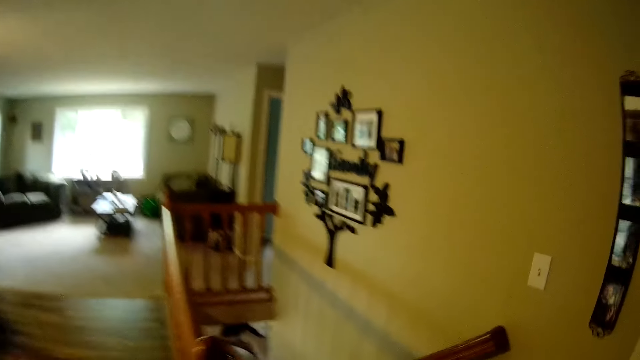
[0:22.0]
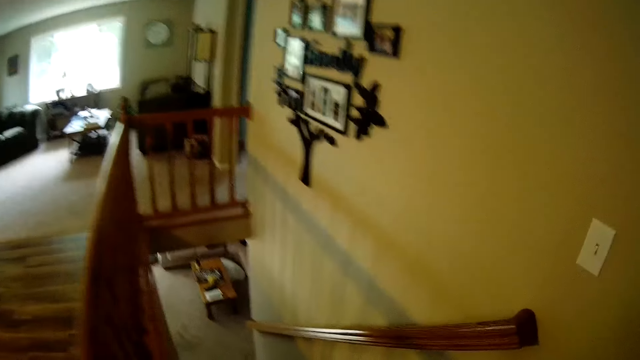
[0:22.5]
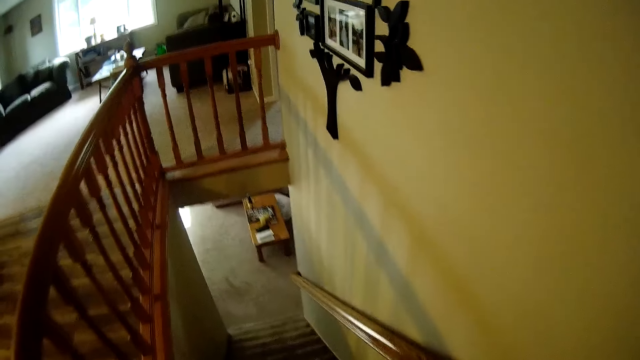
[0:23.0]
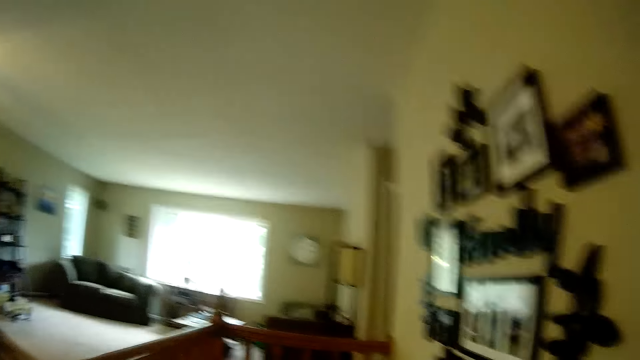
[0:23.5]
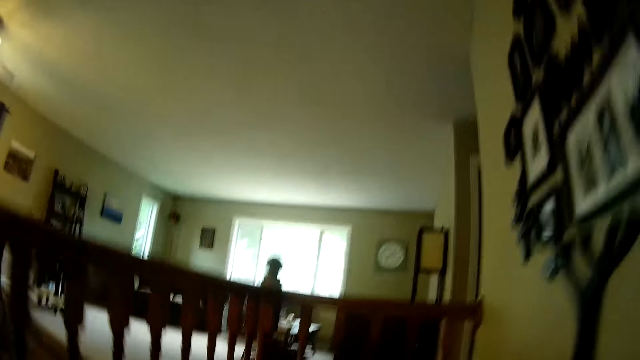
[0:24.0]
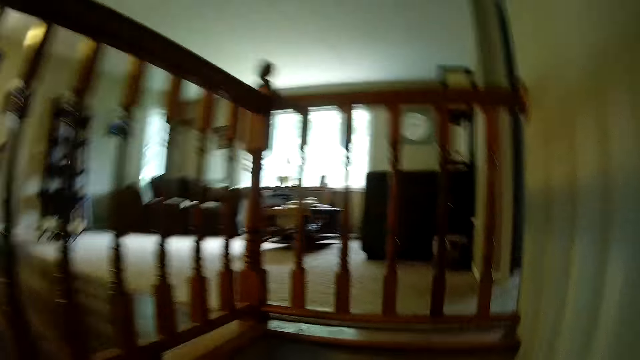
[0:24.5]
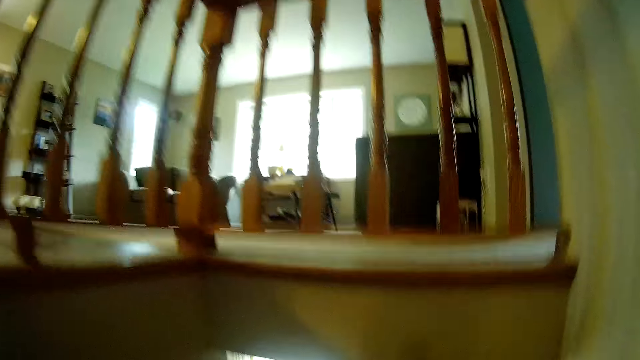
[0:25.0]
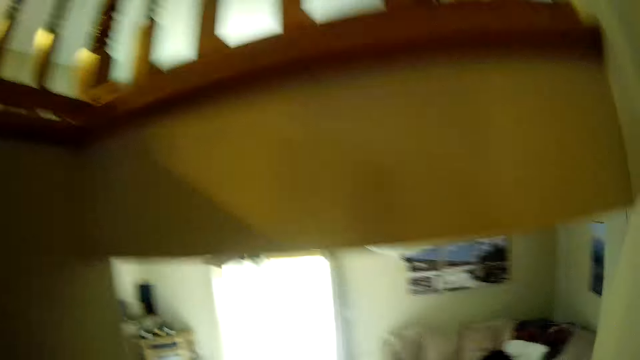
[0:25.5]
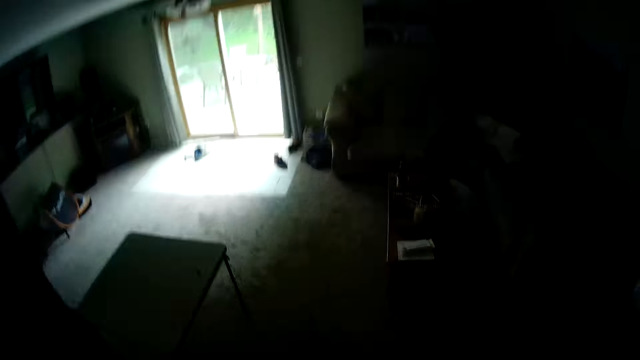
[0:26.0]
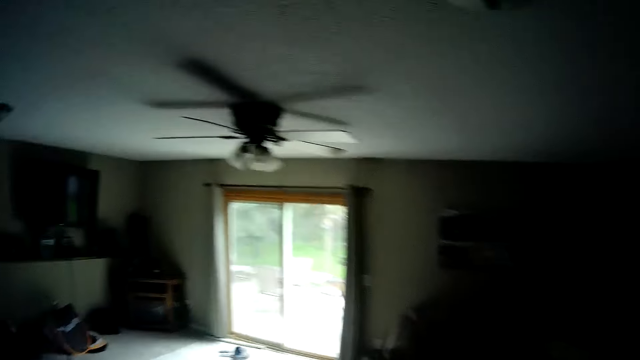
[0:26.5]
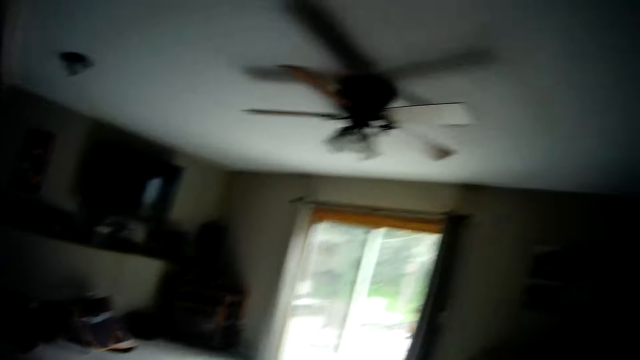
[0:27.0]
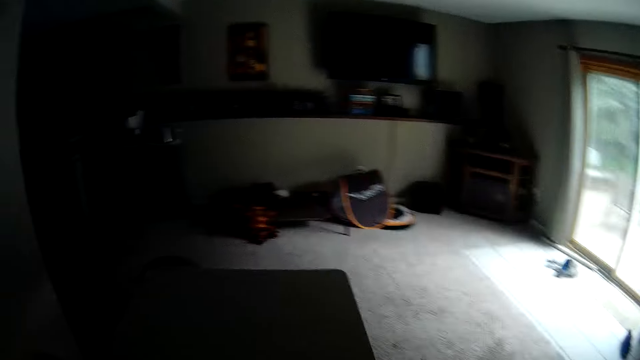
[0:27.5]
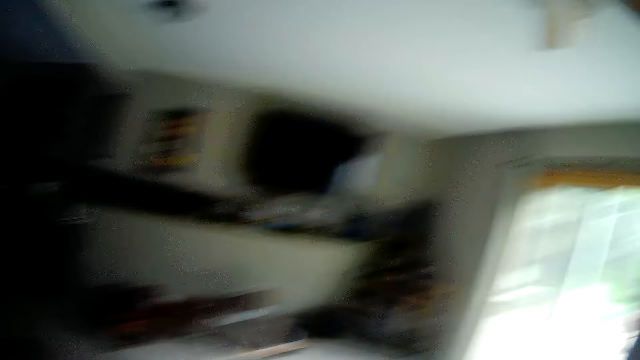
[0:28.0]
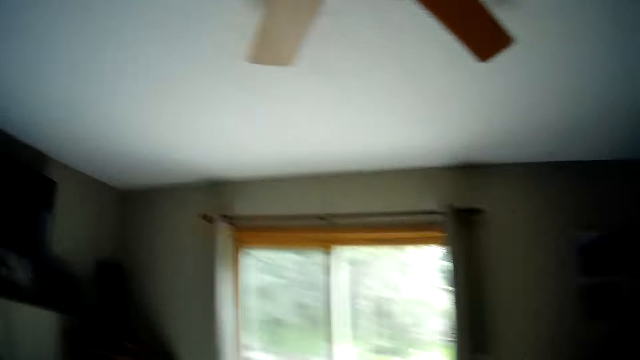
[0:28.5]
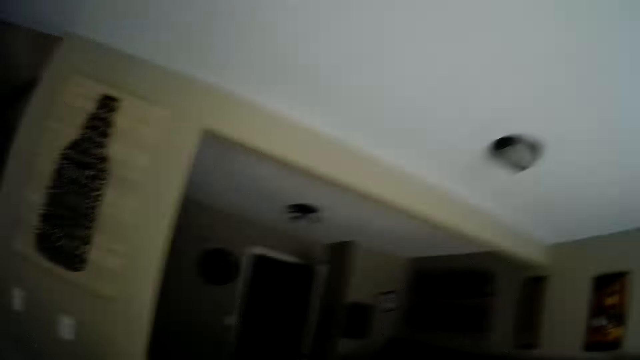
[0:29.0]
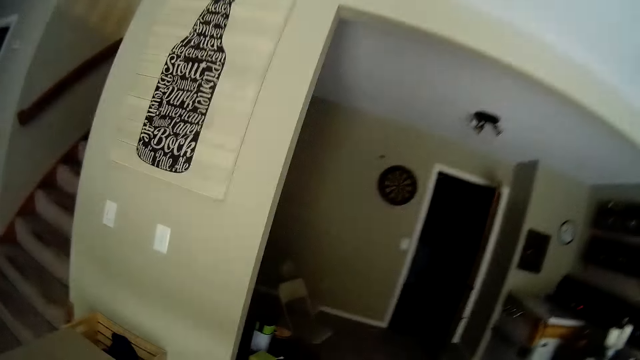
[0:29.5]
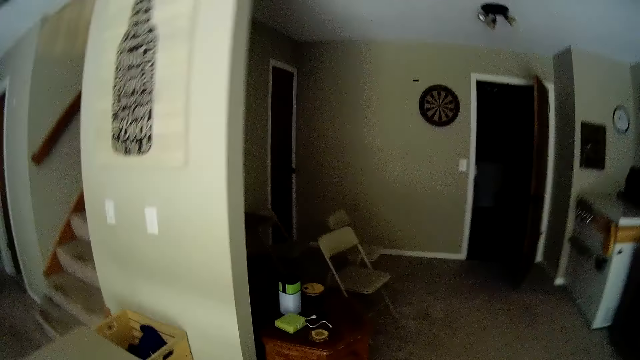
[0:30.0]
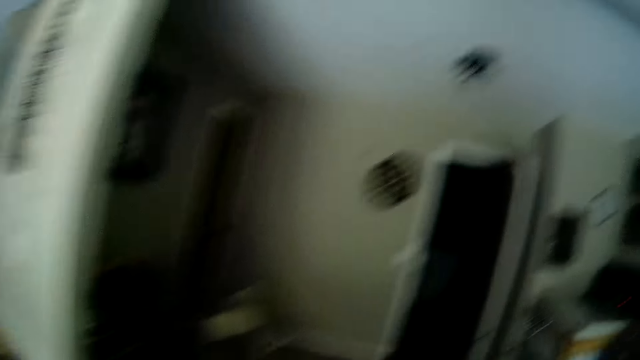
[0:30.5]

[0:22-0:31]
The camera wearer climbs down the stairs.

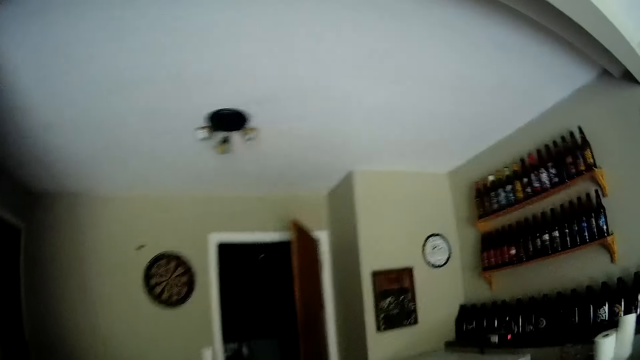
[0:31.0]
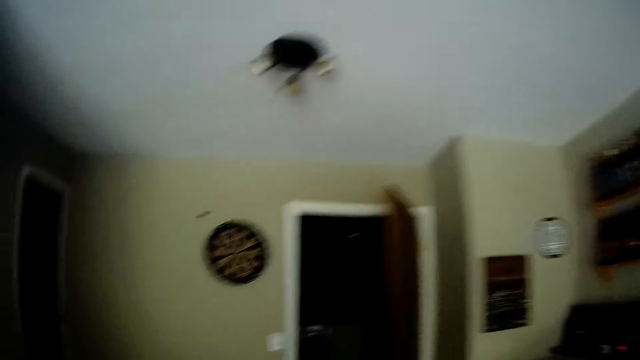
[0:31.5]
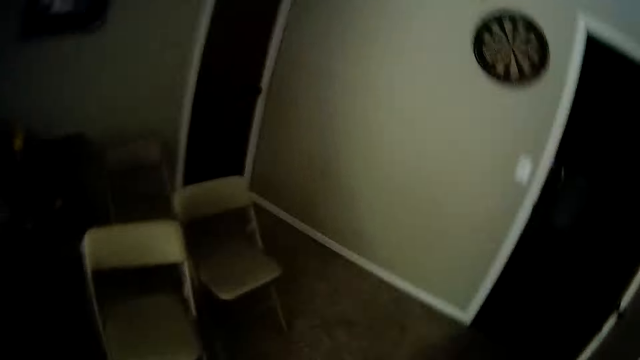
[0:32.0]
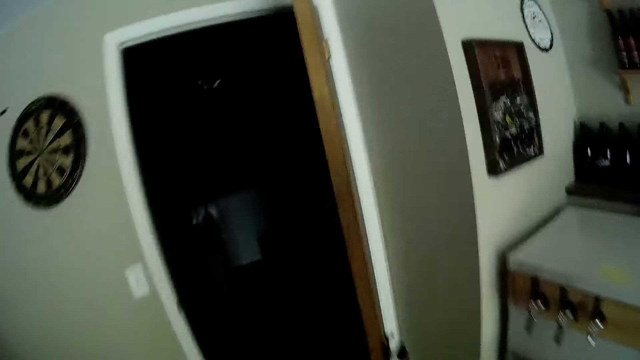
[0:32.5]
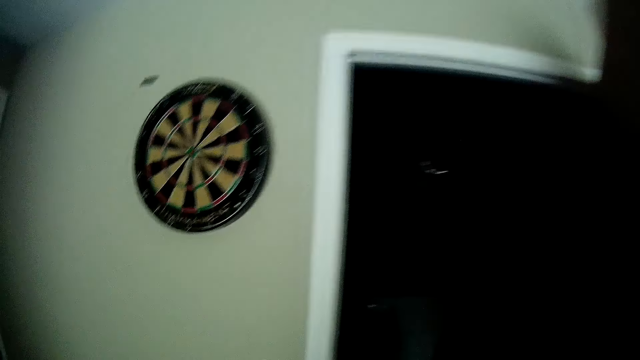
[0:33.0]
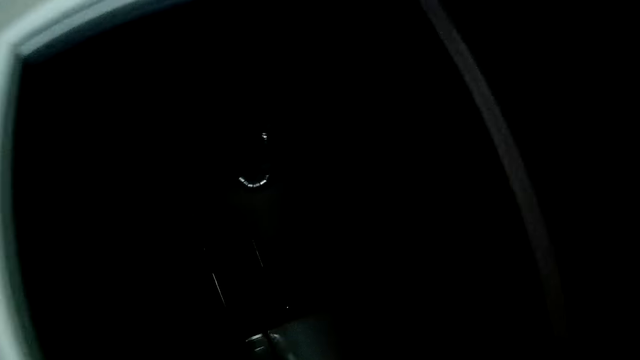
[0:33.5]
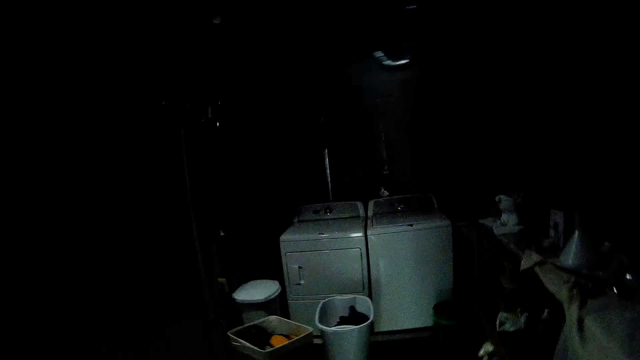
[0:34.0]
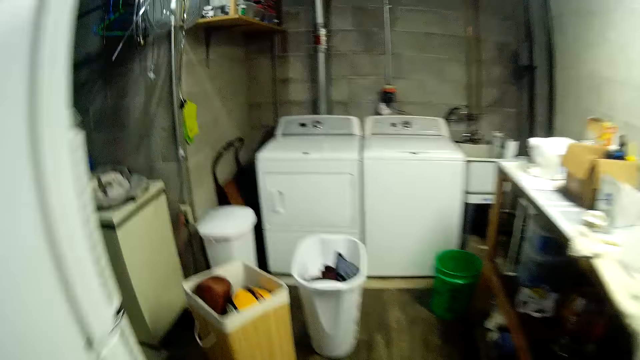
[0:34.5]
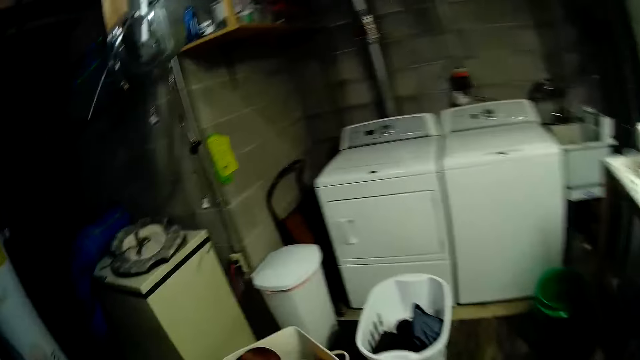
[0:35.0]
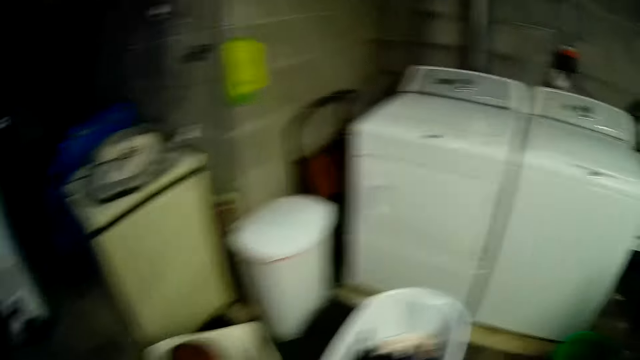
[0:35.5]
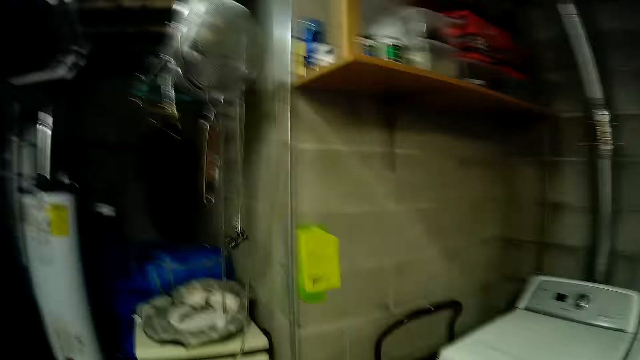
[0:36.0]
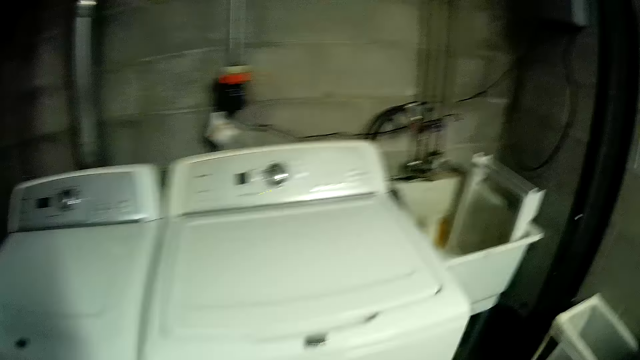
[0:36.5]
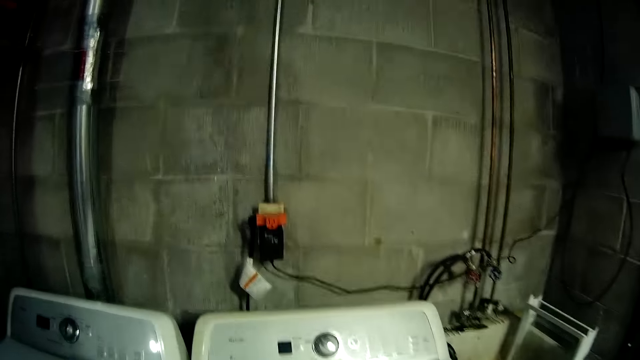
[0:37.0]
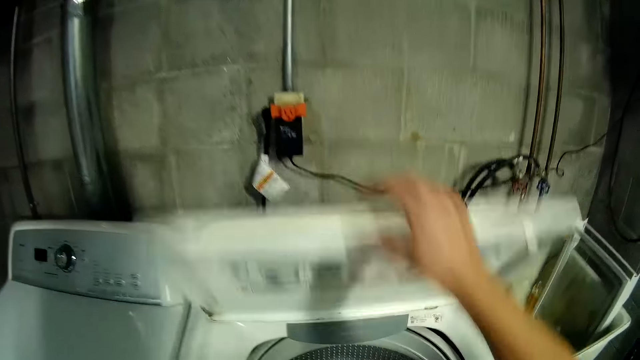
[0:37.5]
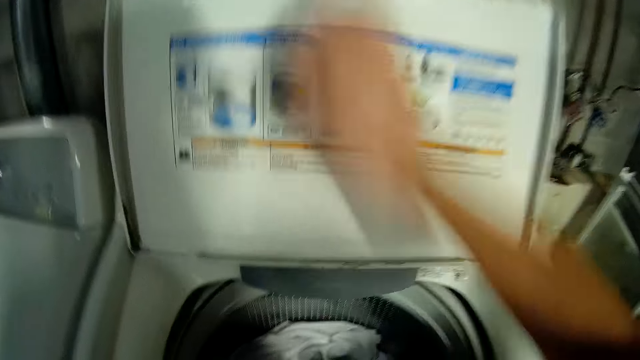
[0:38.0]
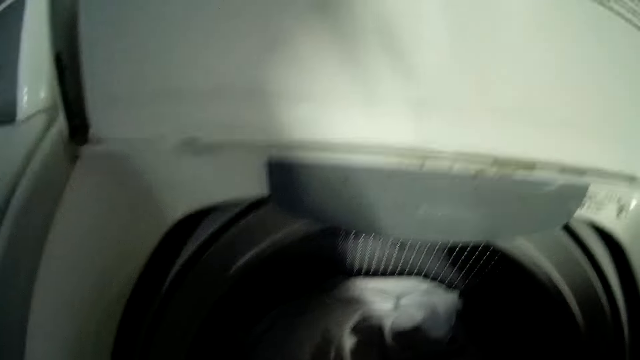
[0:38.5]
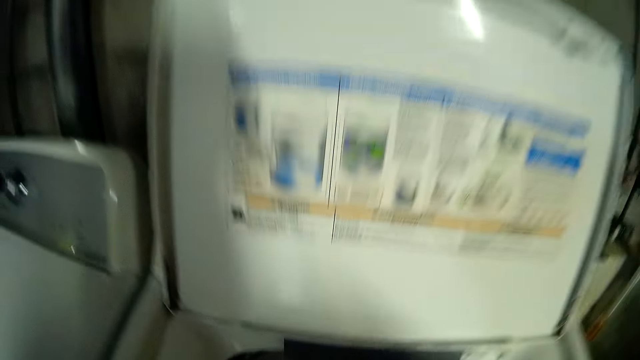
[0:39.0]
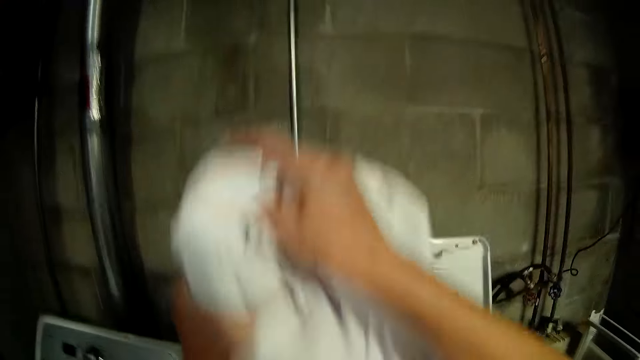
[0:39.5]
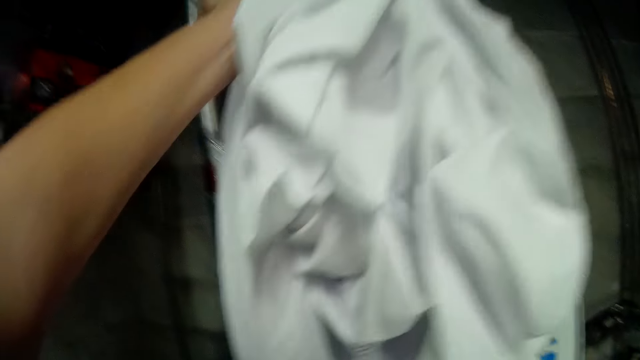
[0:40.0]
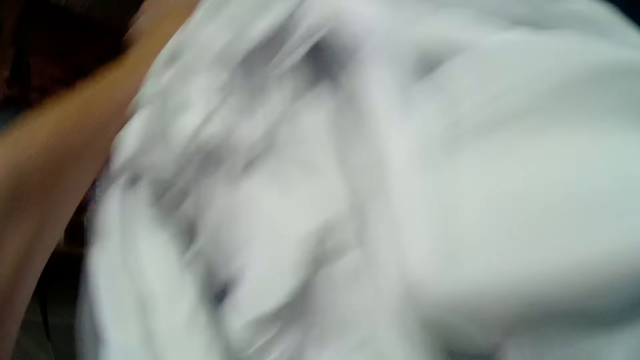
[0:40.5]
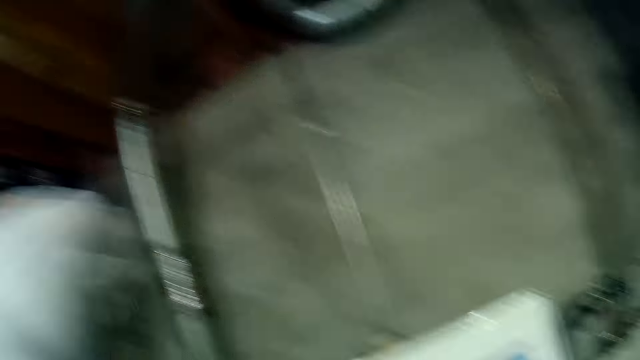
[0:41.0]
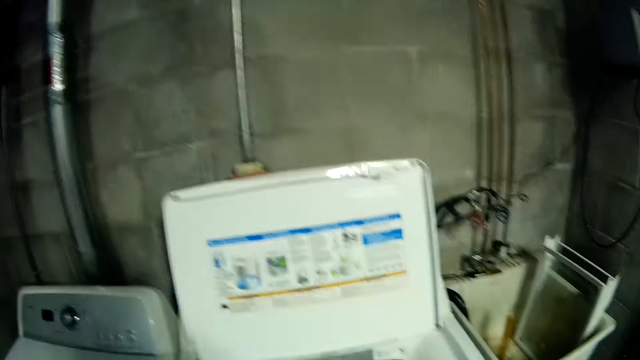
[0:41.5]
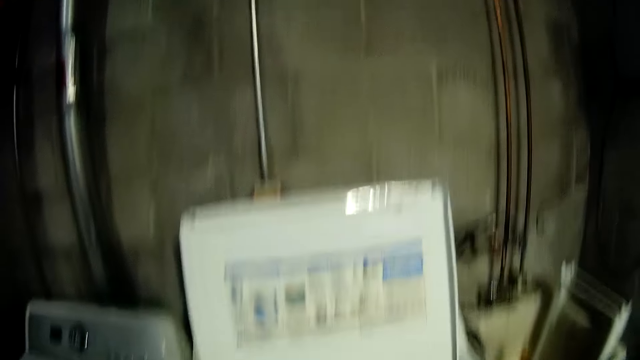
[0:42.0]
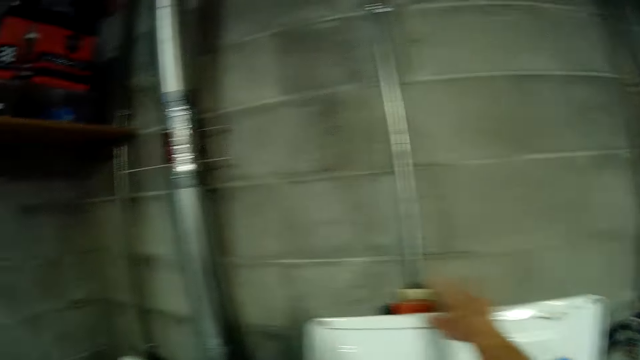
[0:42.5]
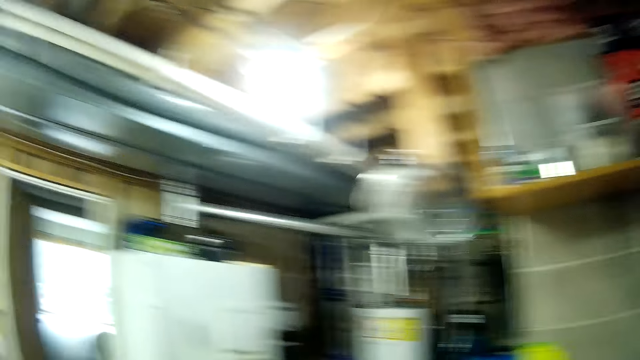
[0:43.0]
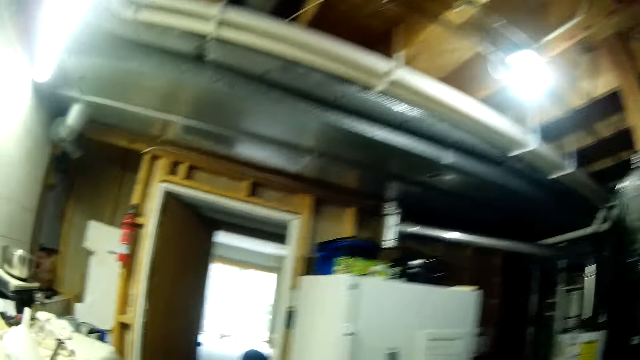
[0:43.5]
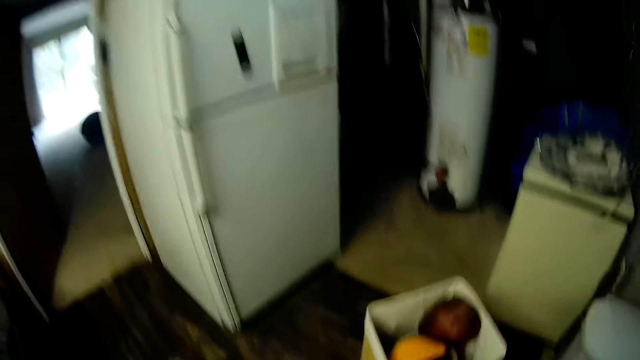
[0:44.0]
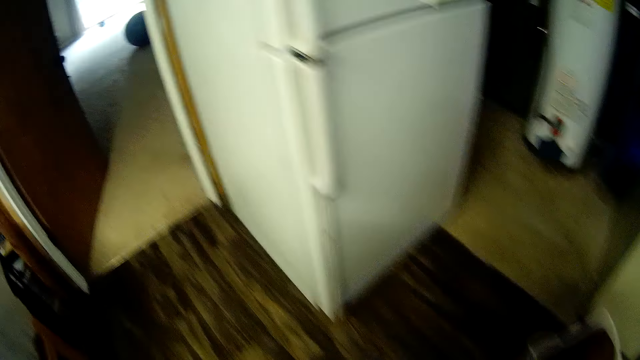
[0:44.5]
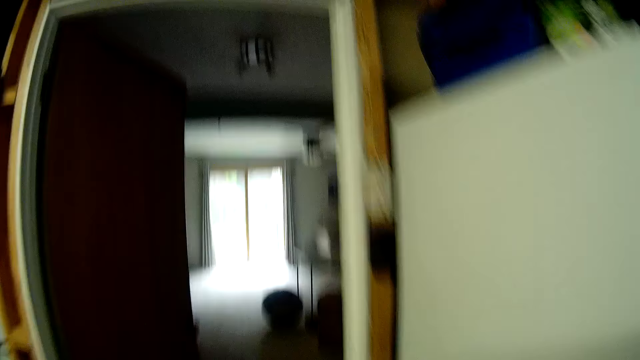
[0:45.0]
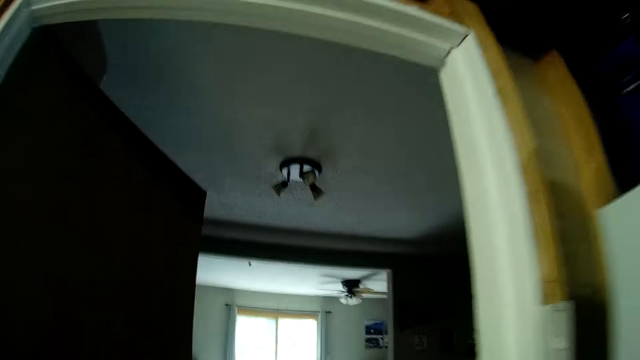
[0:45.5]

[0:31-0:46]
The camera wearer turns on a light. They open a washing machine with the right hand. They take out a cloth from the washing machine. They close the washing machine. They move around the room.
